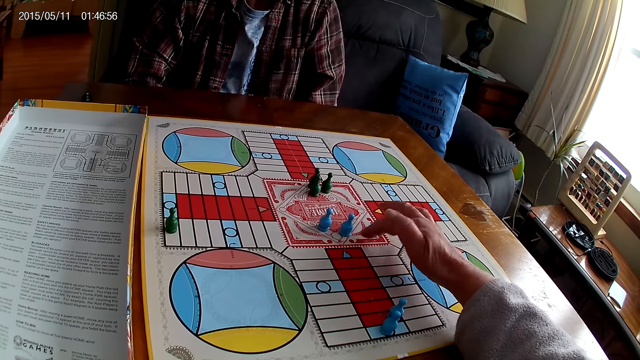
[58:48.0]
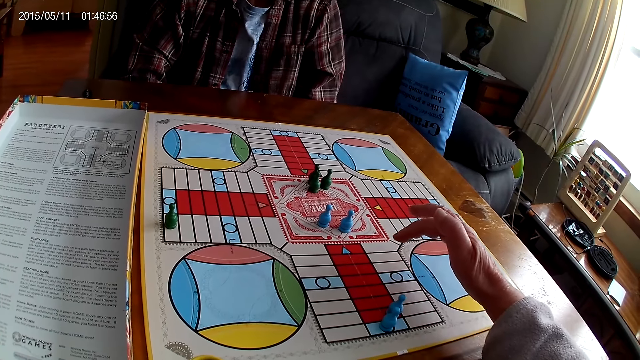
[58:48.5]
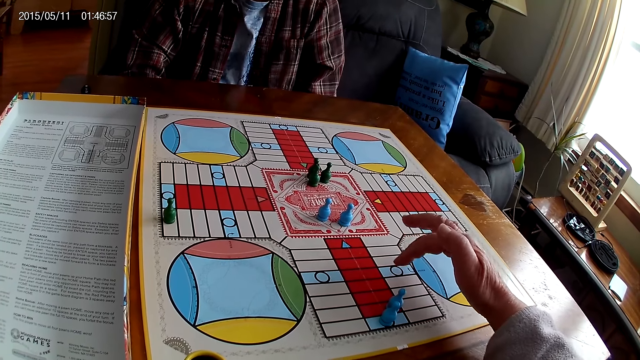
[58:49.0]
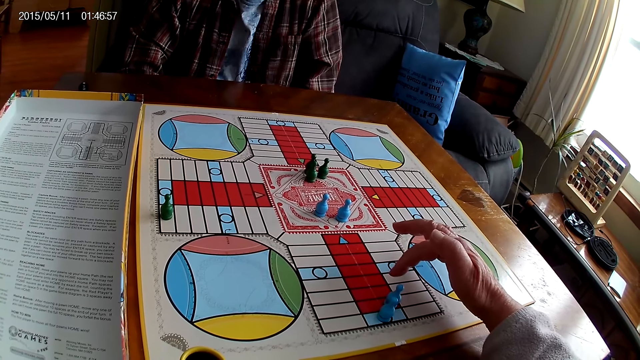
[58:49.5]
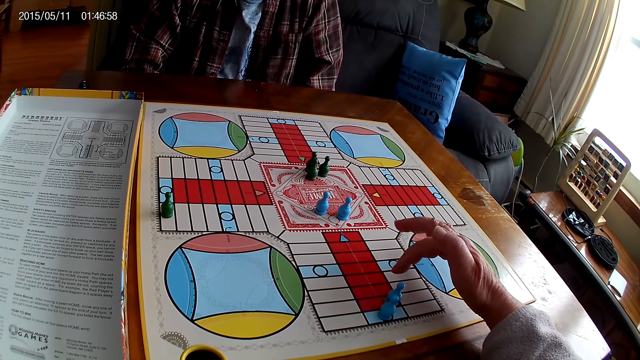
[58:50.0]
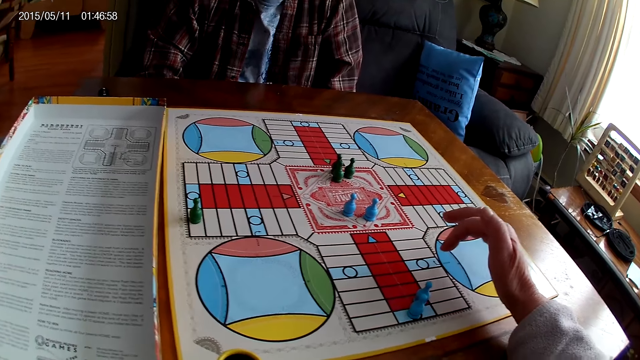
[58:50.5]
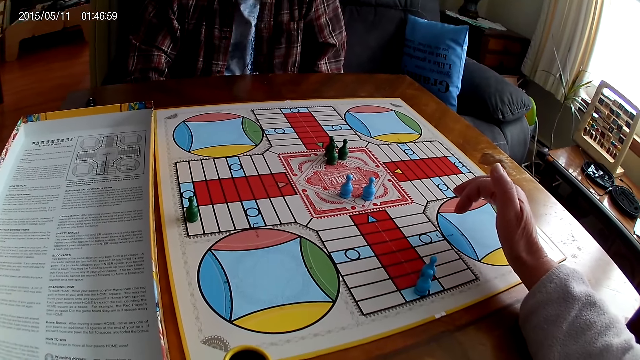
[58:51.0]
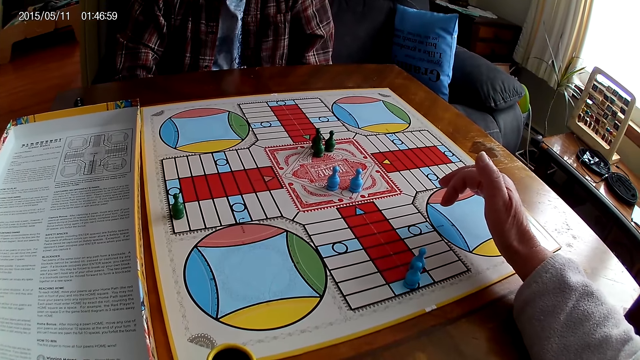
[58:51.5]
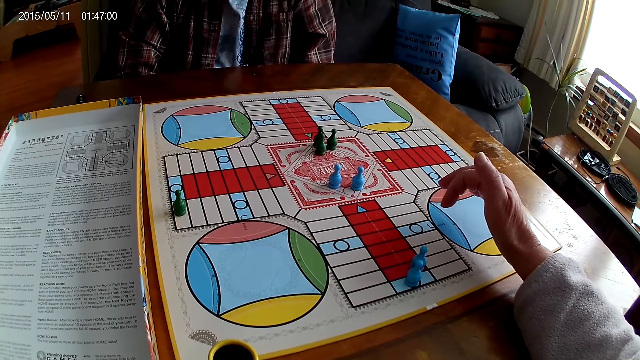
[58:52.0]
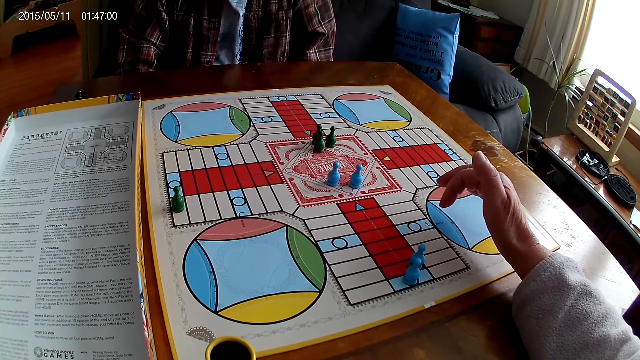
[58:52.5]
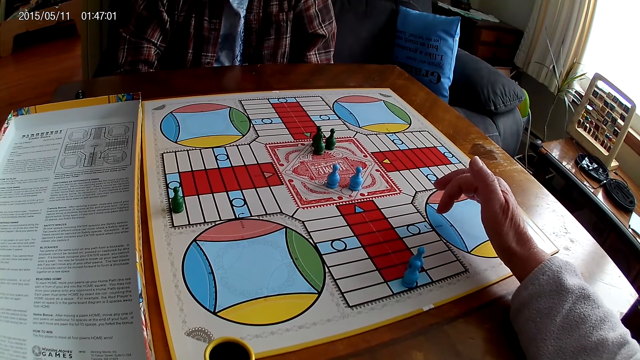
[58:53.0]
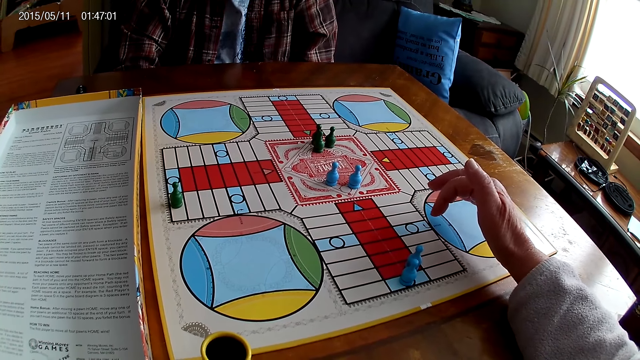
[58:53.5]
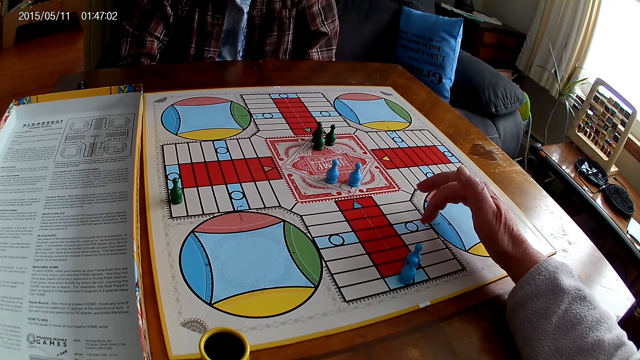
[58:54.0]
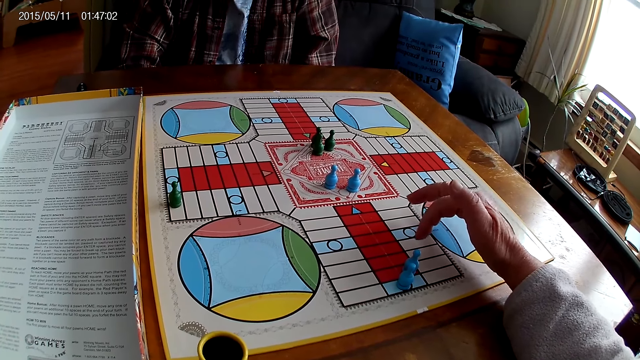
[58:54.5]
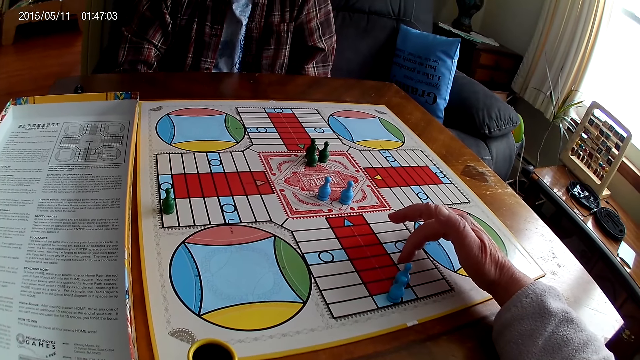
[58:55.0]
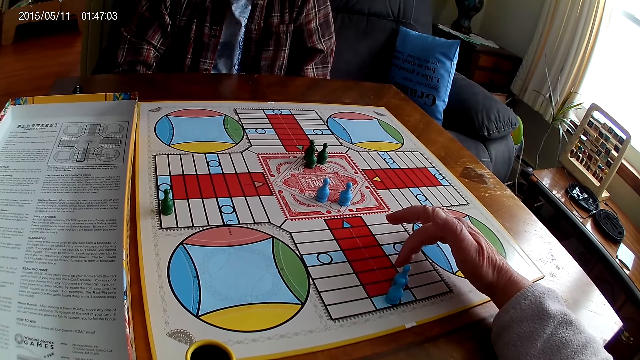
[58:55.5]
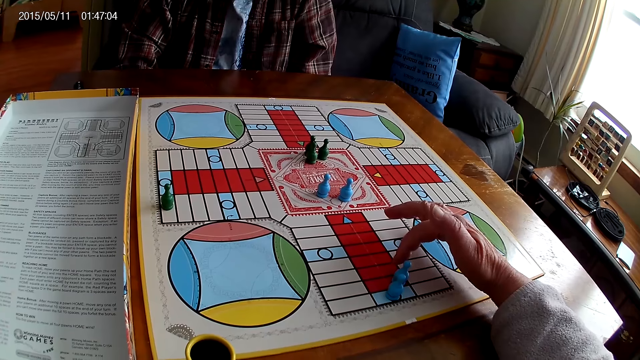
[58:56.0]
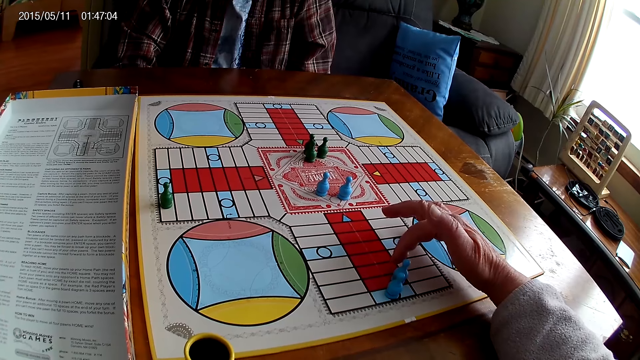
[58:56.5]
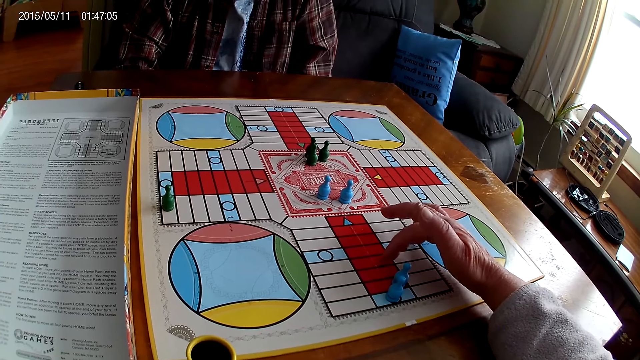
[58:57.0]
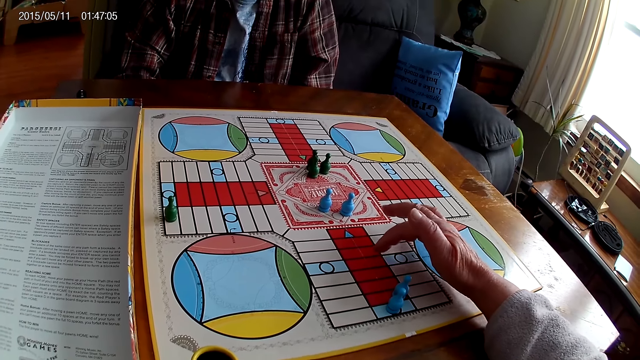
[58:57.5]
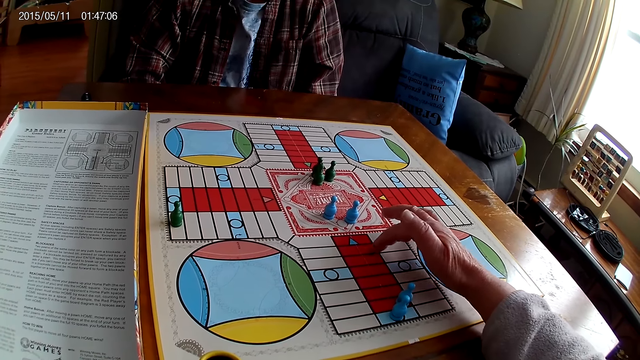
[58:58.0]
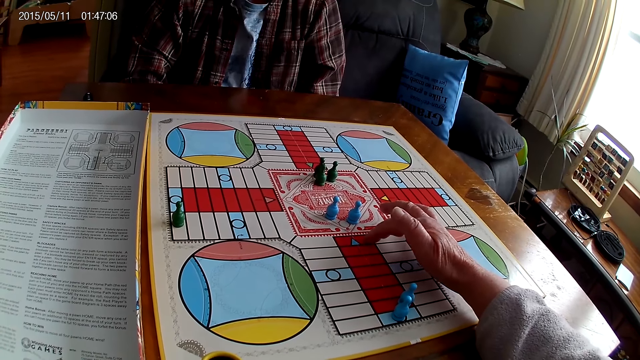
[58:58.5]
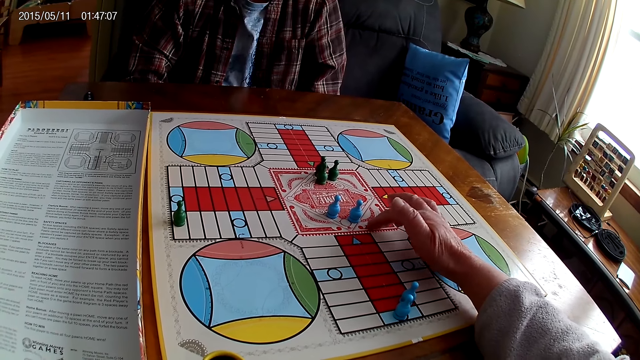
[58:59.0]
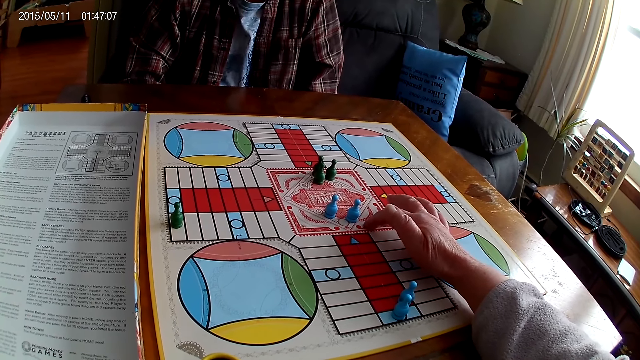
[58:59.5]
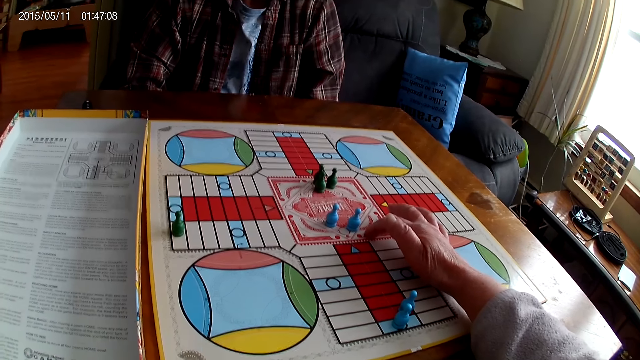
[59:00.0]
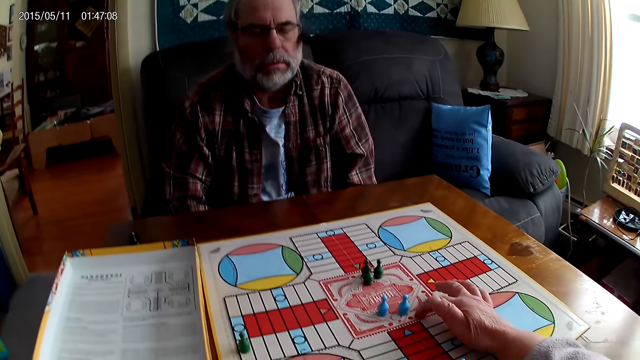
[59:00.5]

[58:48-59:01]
The camera wearer stares at the board. They count steps on the Ludo board with the right hand.

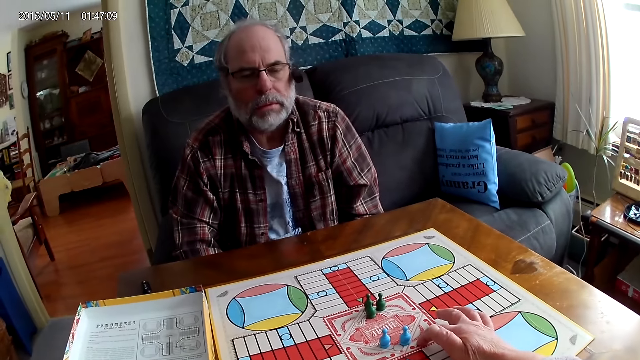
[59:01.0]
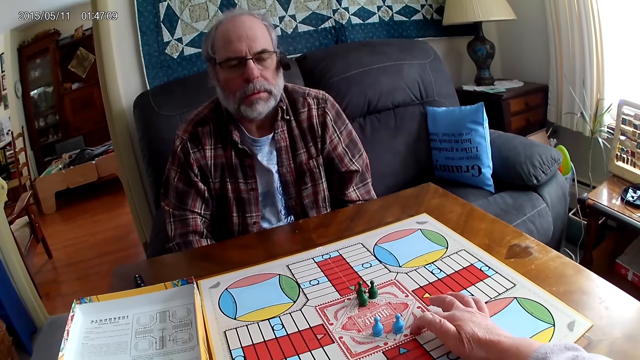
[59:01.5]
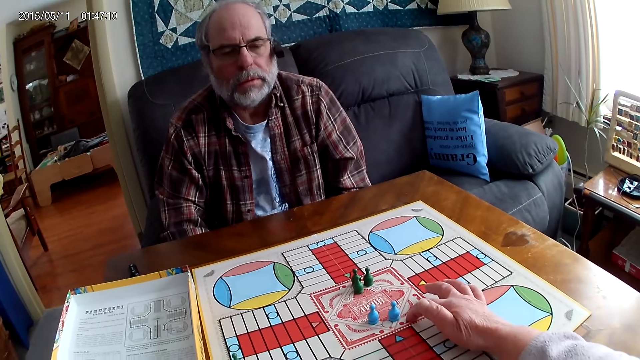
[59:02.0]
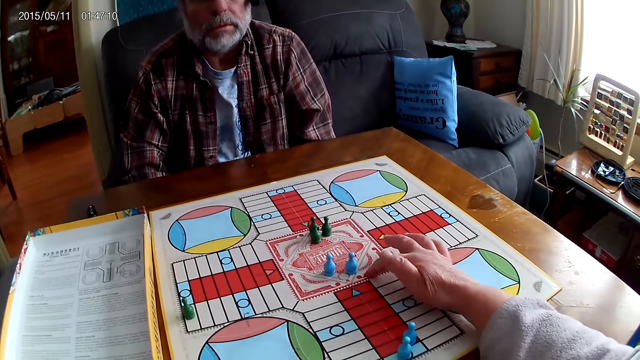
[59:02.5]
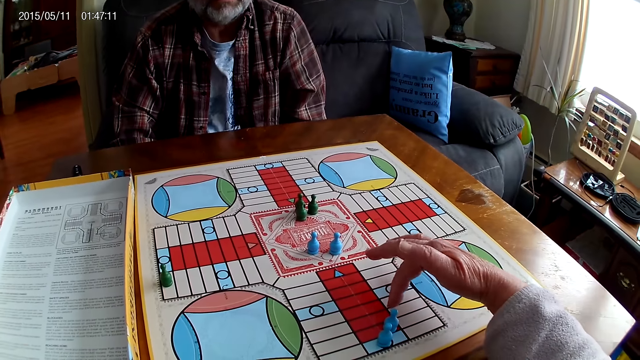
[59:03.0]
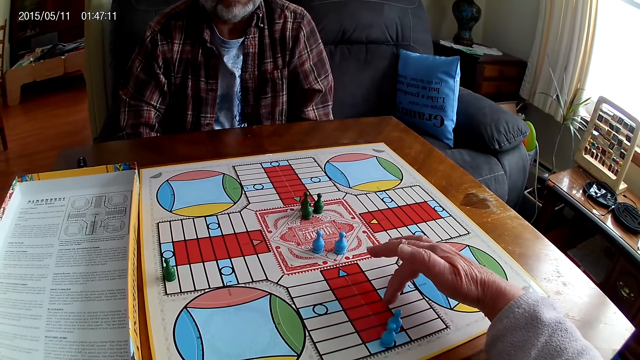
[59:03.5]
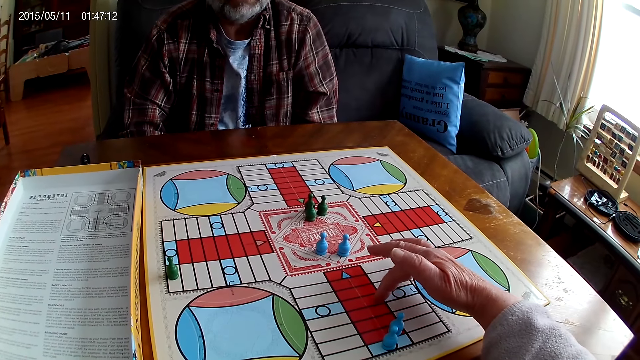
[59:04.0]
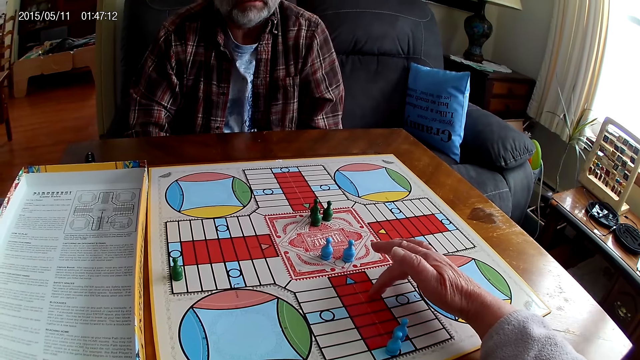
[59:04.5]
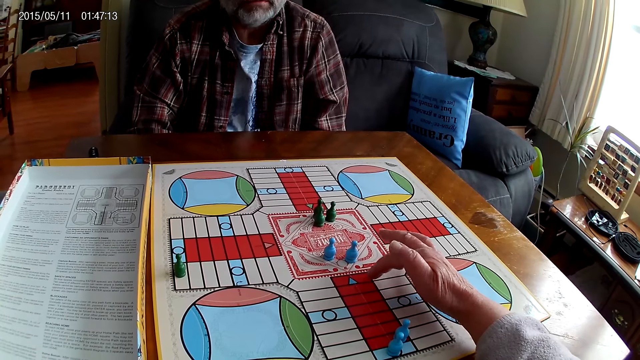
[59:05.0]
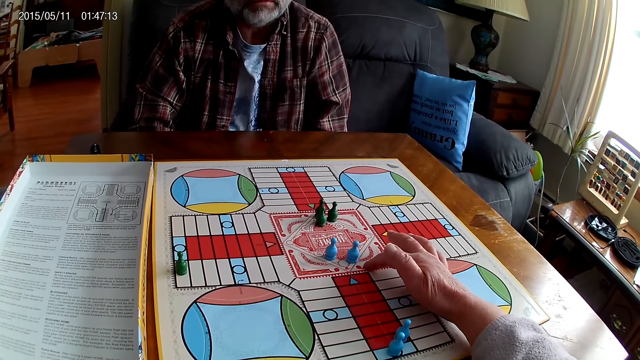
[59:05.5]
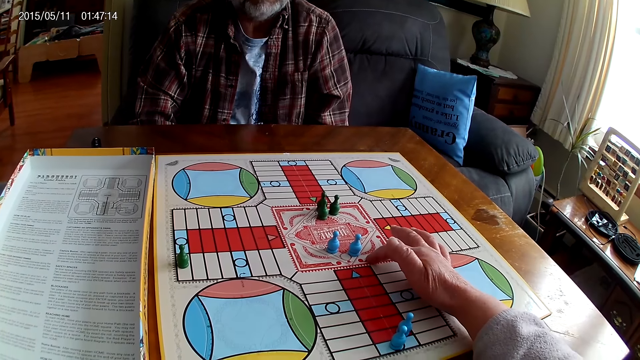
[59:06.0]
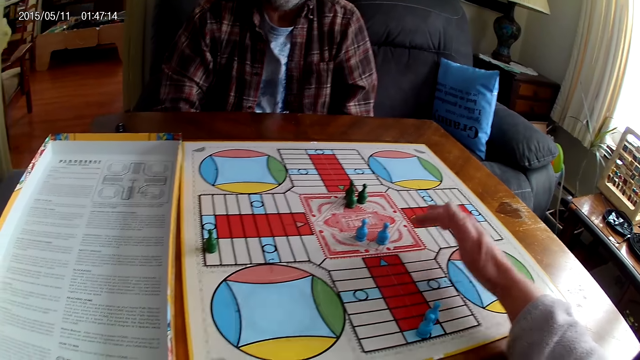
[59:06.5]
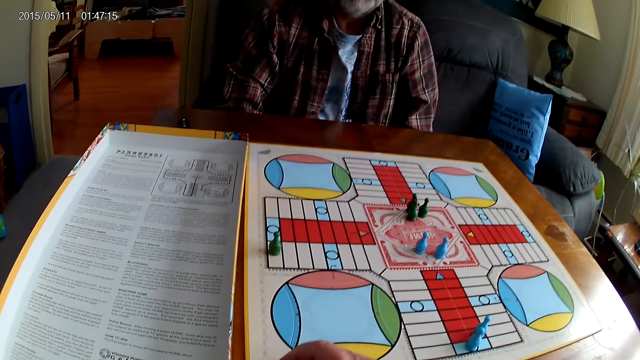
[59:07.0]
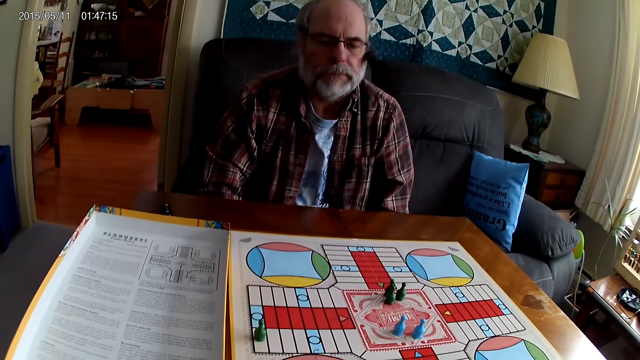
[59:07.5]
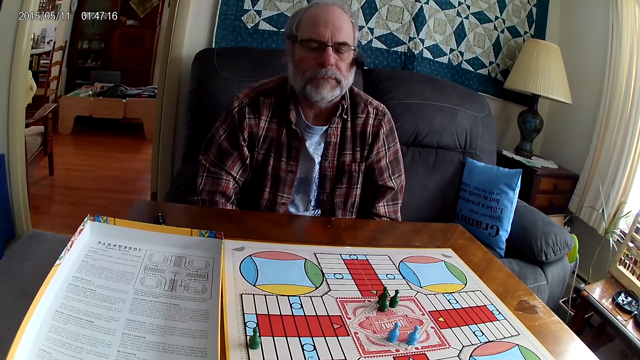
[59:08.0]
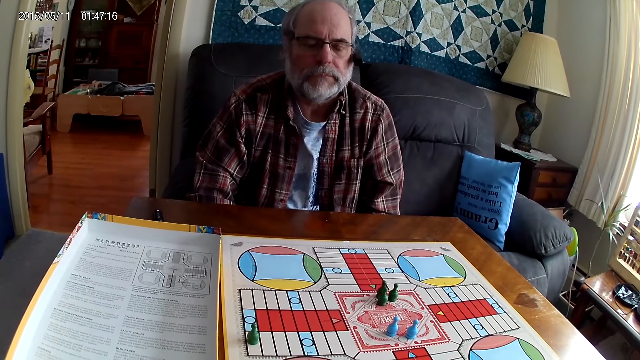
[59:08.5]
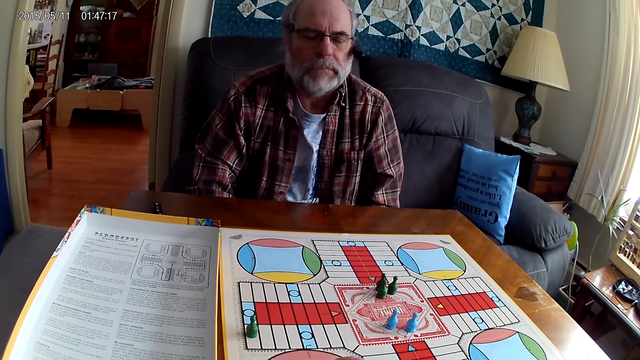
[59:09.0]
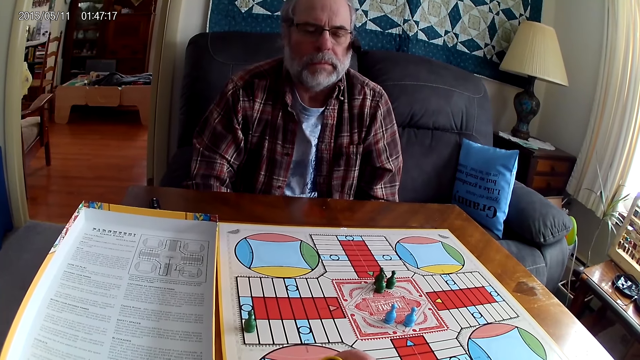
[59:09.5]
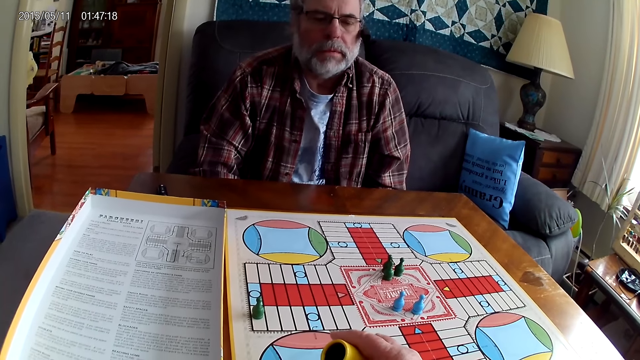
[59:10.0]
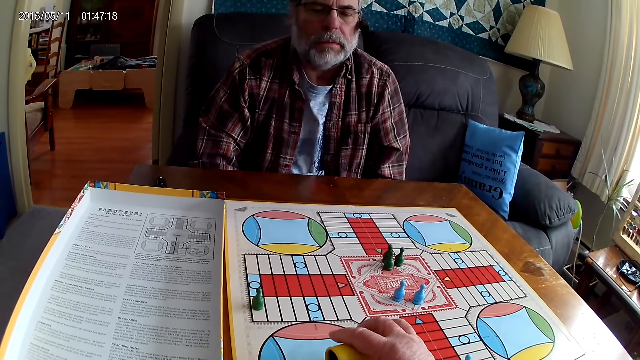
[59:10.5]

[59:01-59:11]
The camera wearer counts steps on the Ludo board with the right hand. They pick up a dice shaker.
